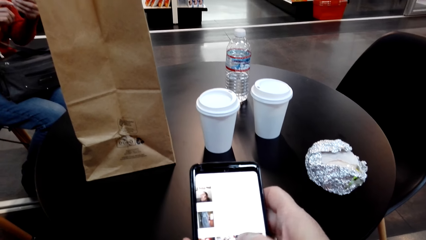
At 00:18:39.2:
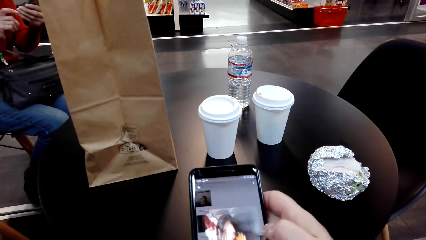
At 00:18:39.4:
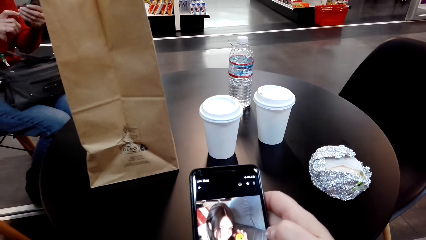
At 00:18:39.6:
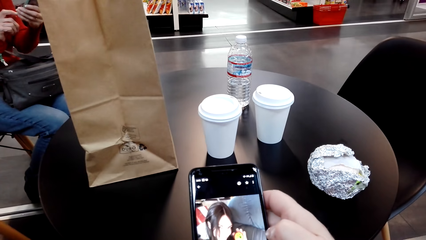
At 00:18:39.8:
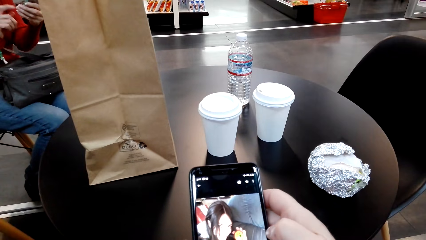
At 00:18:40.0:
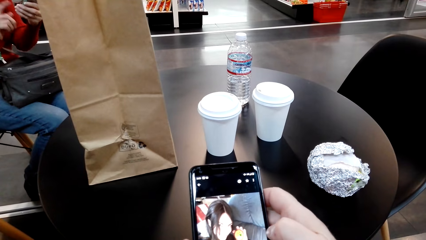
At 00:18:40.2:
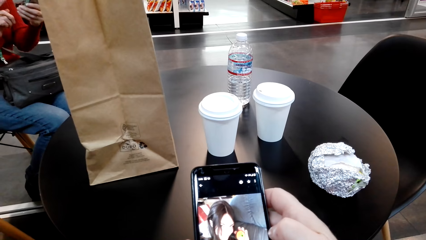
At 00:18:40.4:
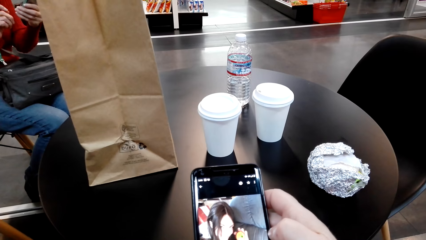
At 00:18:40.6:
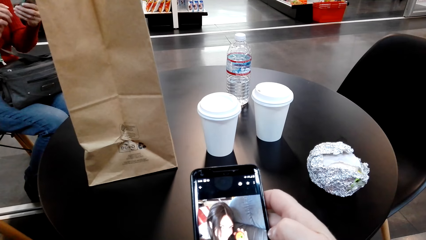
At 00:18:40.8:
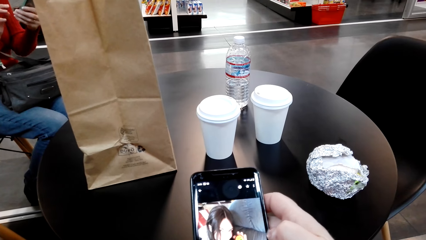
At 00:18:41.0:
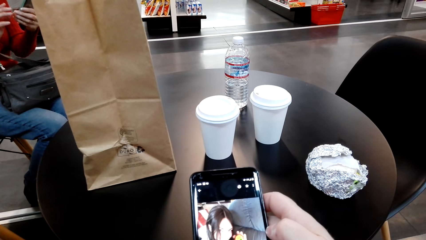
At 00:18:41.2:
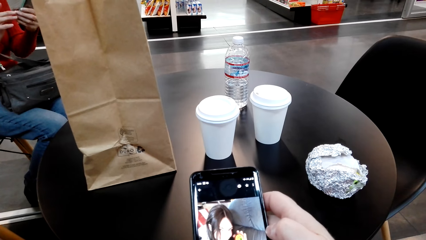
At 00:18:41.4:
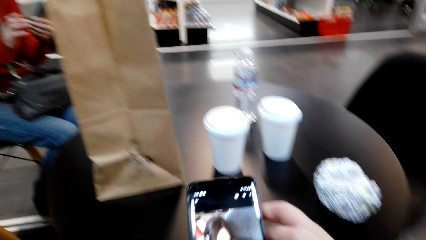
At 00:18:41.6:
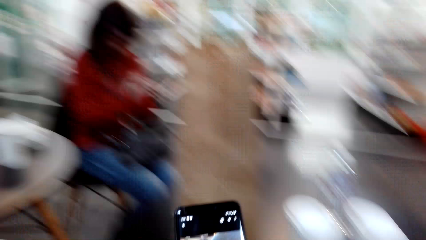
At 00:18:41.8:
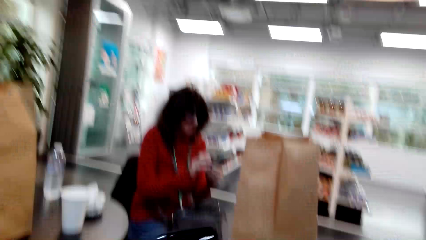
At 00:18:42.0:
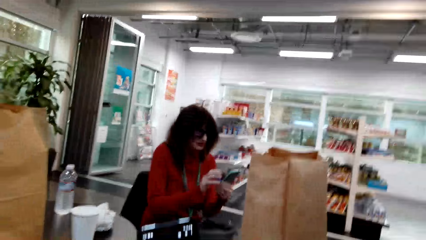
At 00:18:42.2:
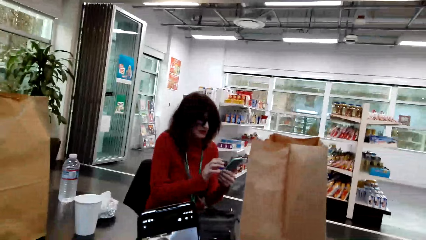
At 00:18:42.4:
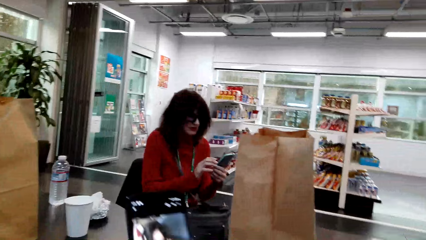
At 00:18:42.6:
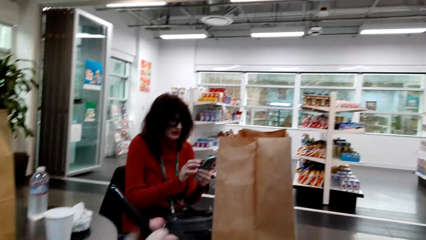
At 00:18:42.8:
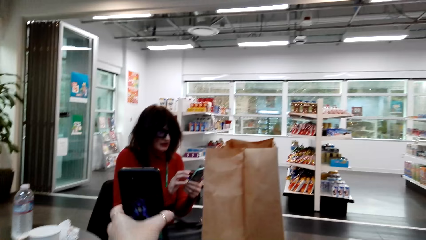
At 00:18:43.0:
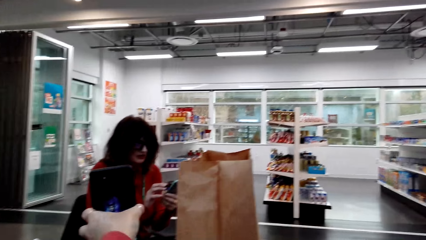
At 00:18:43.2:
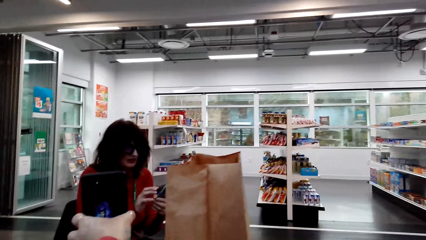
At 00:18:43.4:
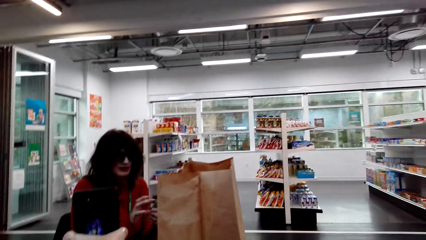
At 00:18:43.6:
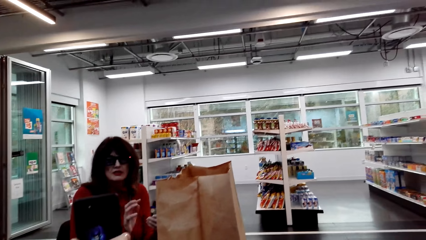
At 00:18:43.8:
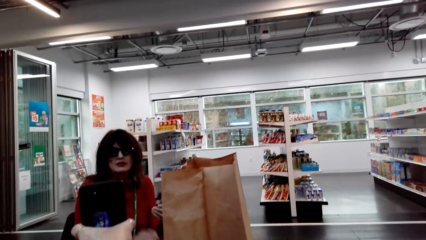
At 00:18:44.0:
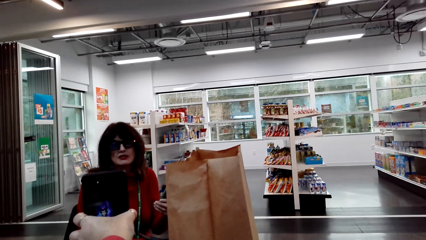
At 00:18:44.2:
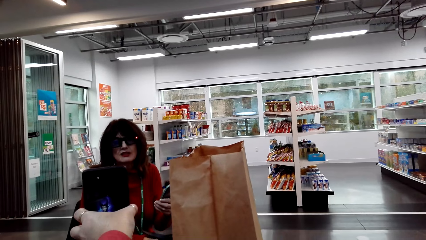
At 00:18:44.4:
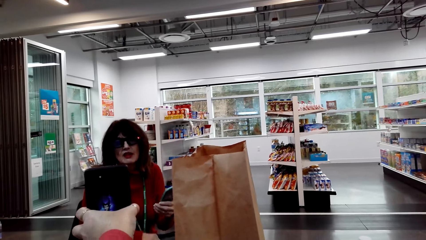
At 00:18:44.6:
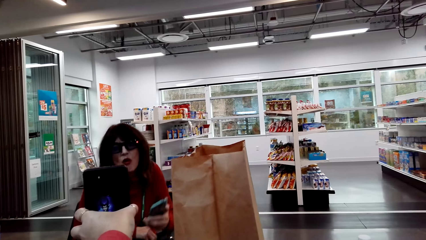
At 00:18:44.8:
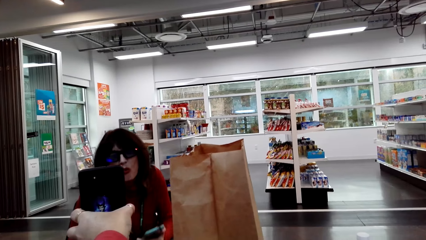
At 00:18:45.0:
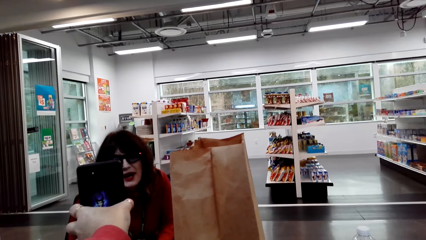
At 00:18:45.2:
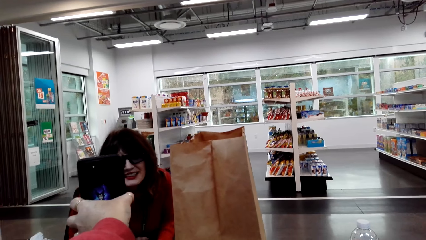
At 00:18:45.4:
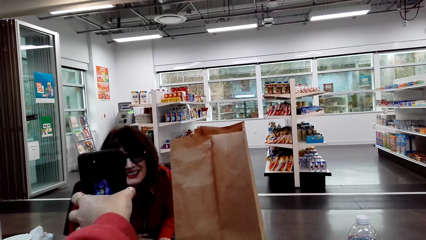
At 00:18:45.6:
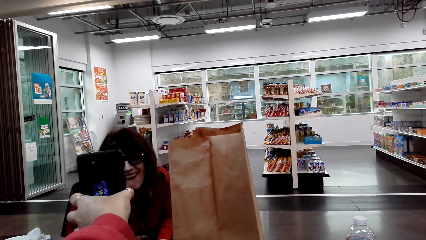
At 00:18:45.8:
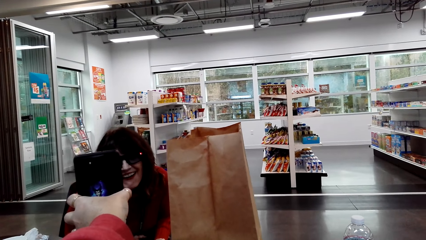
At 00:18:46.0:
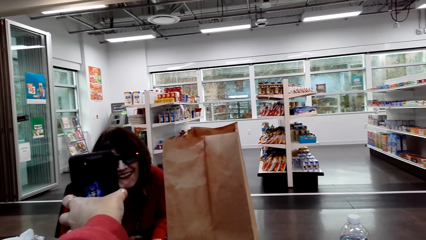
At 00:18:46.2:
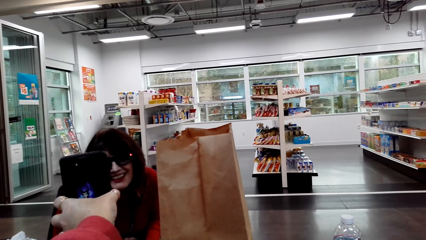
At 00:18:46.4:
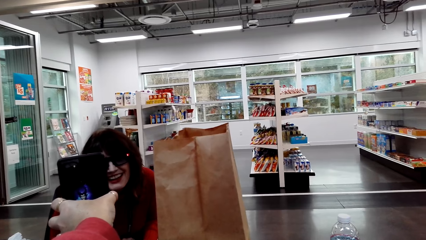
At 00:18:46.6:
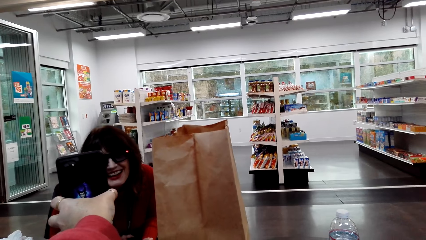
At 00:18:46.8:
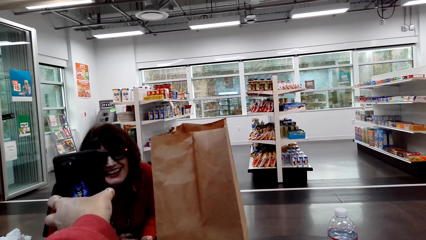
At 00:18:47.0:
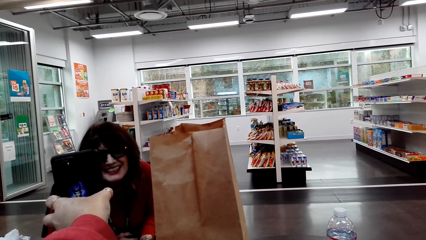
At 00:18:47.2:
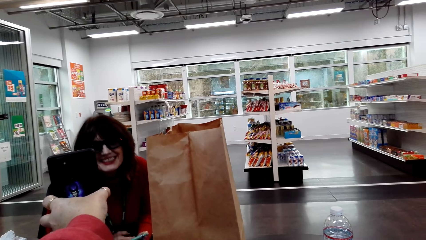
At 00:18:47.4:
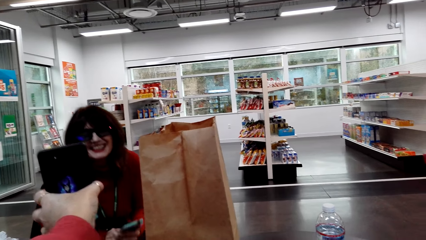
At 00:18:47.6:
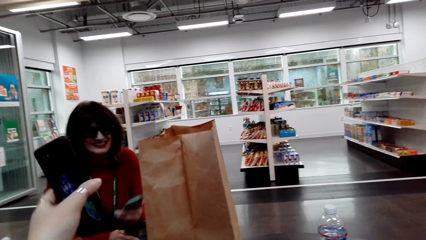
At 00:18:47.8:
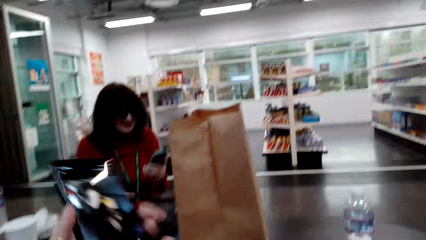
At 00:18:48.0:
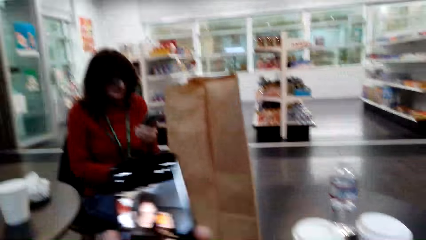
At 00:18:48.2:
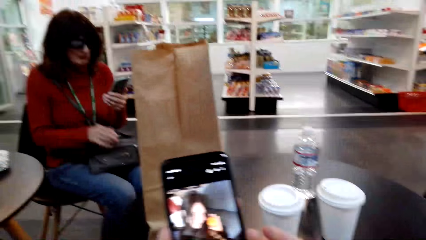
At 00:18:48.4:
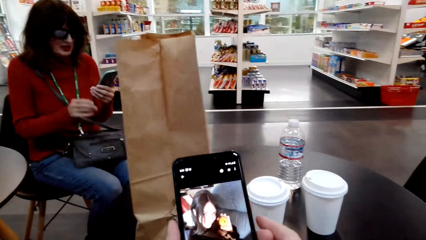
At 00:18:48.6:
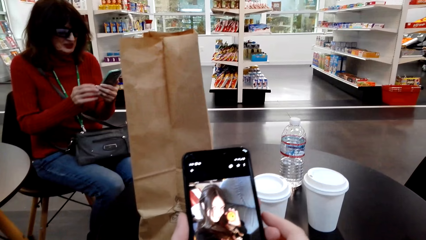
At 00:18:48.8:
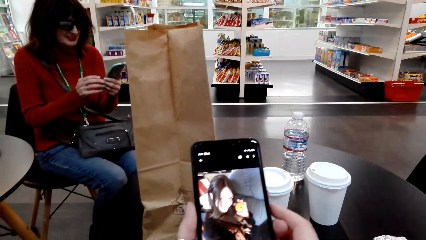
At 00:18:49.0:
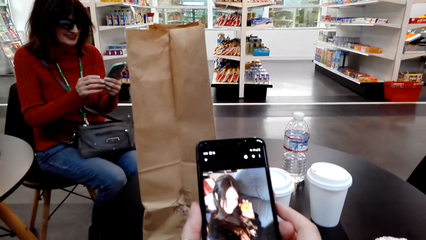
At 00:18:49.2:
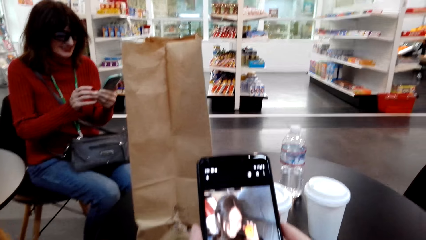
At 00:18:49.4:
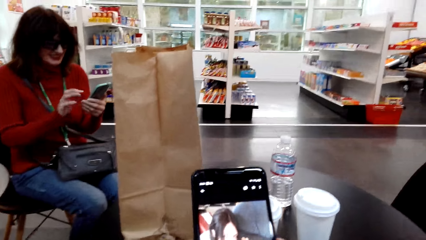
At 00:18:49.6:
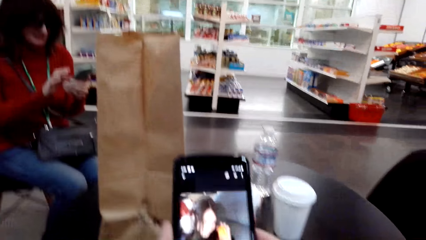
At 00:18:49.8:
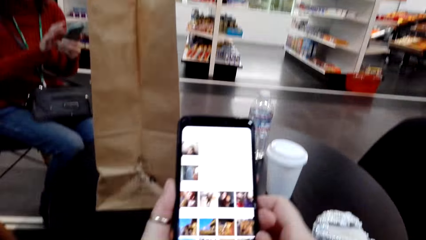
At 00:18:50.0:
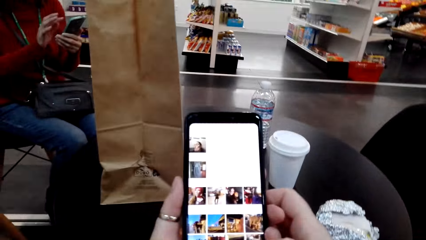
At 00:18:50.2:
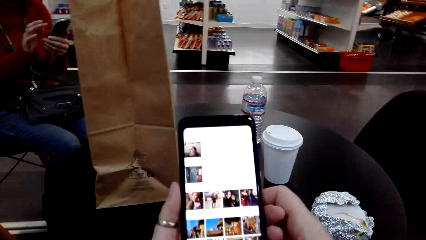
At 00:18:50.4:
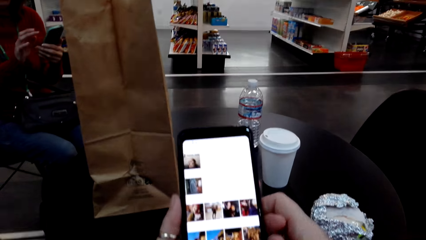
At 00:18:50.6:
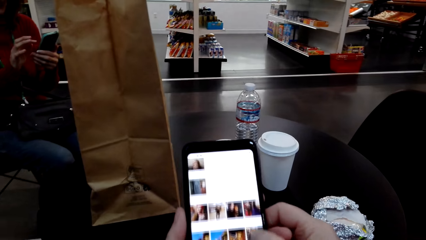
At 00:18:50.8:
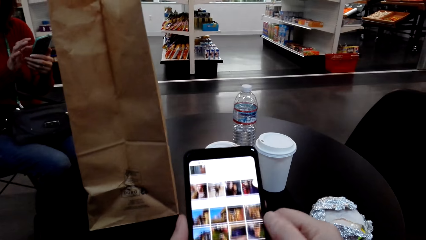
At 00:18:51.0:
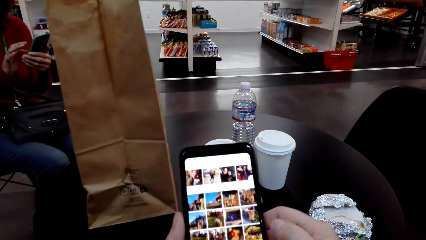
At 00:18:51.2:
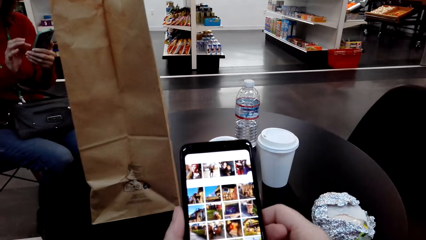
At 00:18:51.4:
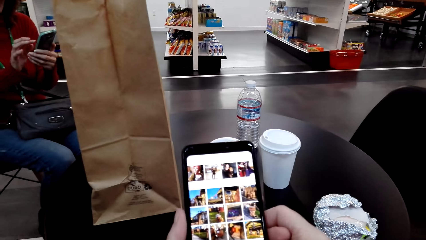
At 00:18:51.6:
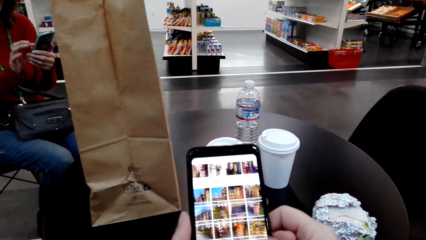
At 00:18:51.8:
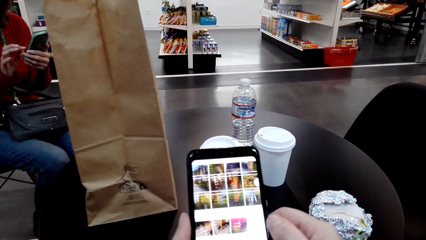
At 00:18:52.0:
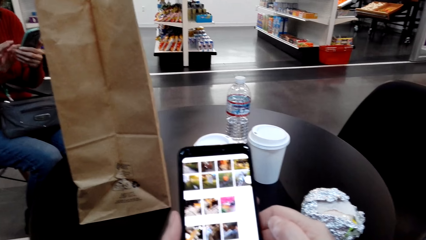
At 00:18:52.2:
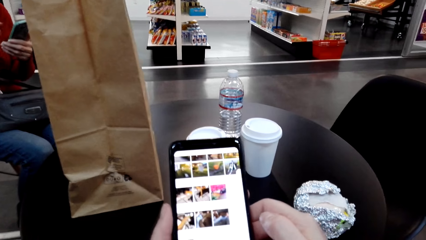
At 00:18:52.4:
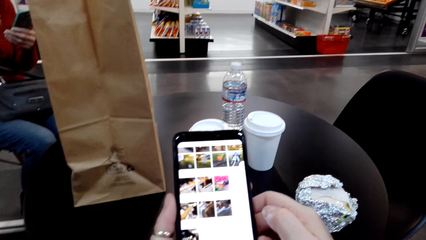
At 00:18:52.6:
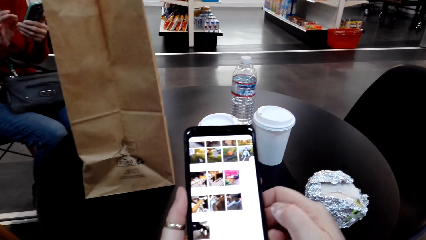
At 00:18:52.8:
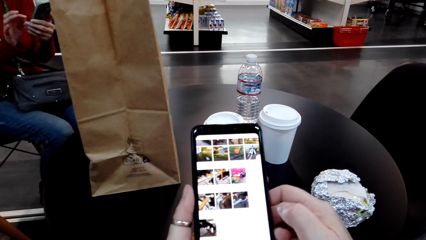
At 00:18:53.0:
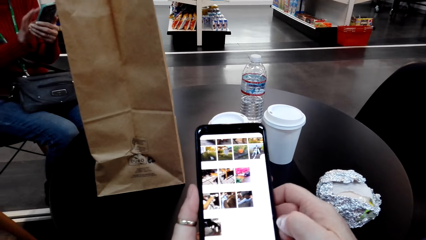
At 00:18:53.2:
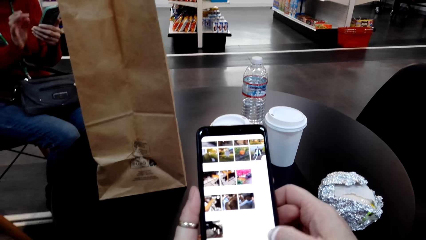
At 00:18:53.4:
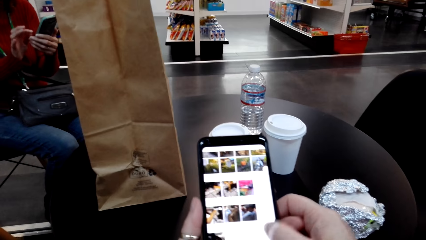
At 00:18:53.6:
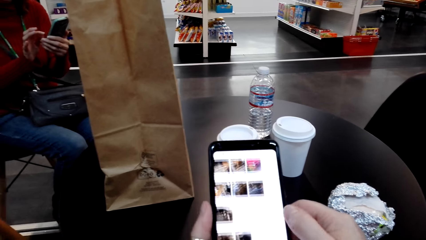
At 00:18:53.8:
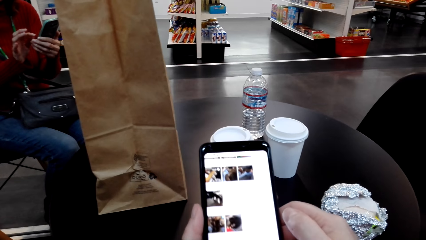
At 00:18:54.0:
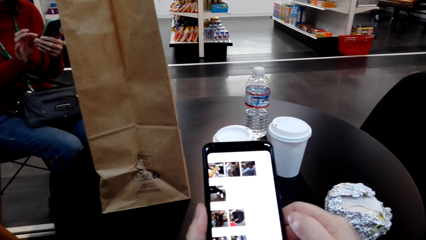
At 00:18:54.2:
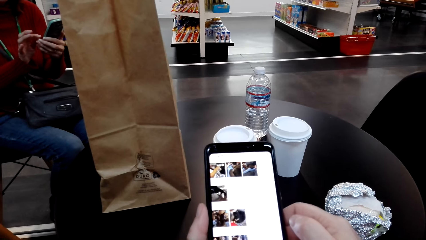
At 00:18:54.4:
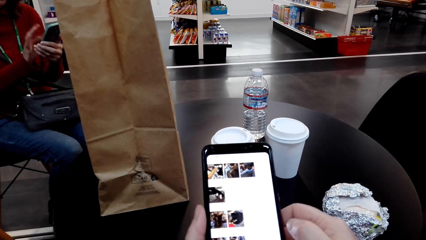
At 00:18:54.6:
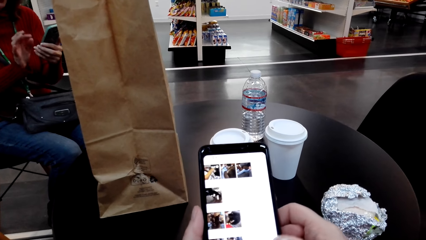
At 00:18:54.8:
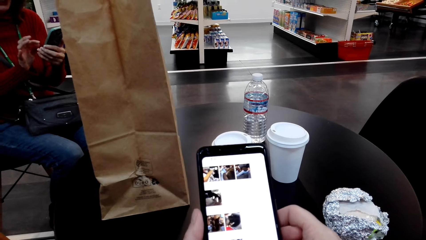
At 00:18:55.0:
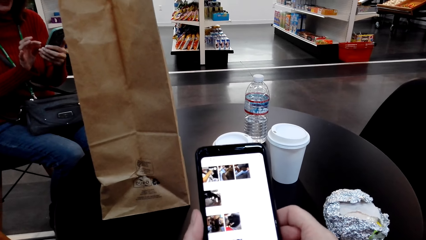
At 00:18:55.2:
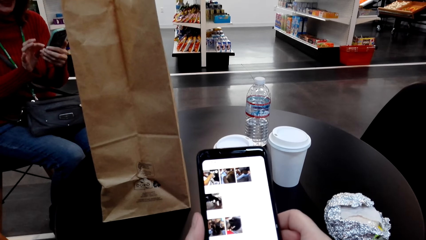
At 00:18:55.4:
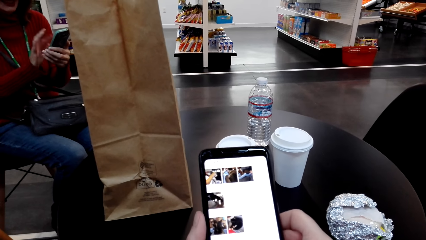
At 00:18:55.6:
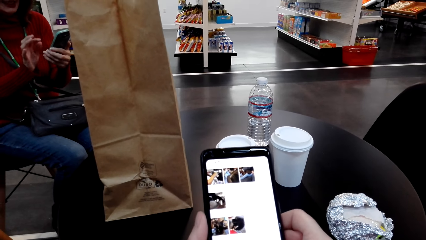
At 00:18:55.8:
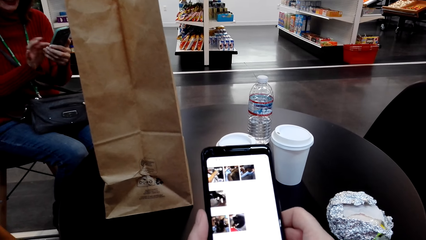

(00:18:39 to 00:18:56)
The camera wearer shows a woman a picture in her phone. They operate her phone.
